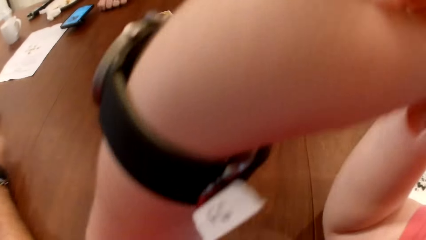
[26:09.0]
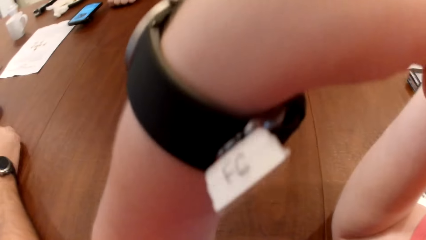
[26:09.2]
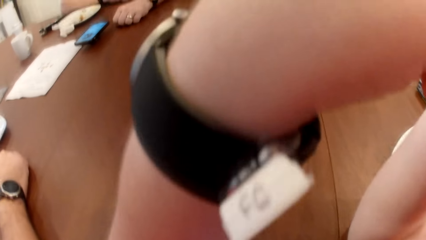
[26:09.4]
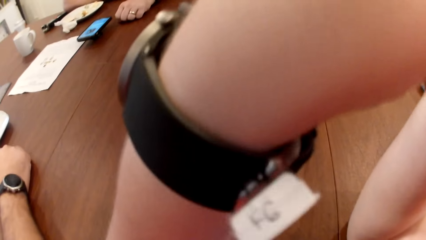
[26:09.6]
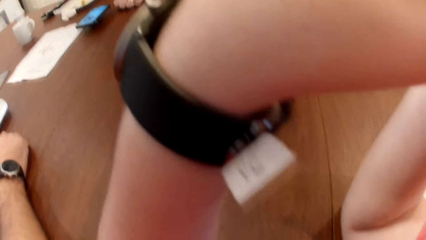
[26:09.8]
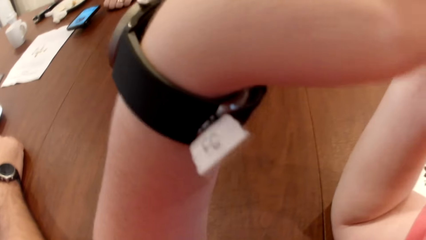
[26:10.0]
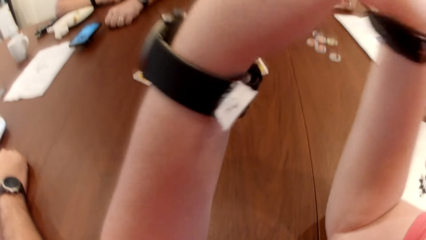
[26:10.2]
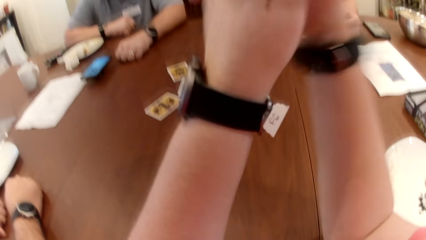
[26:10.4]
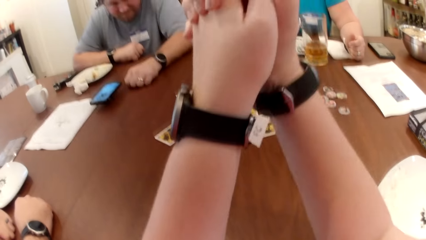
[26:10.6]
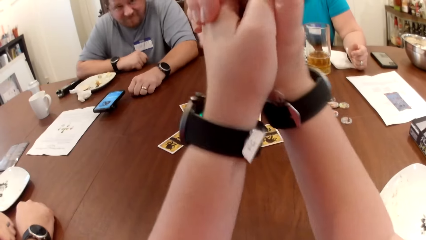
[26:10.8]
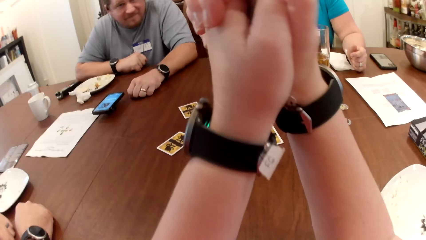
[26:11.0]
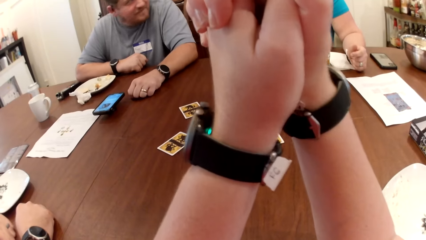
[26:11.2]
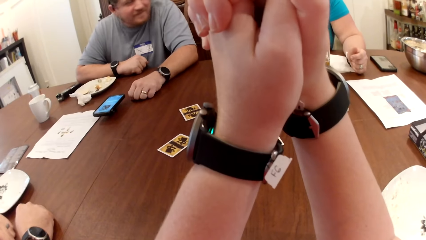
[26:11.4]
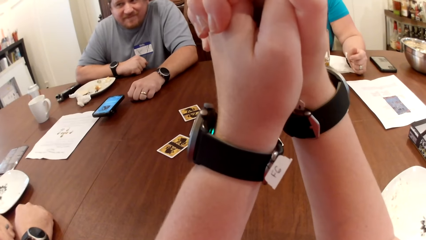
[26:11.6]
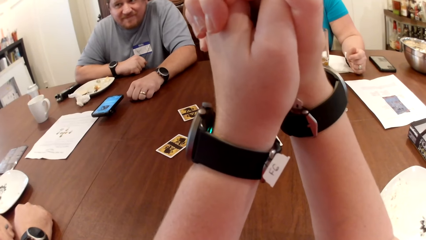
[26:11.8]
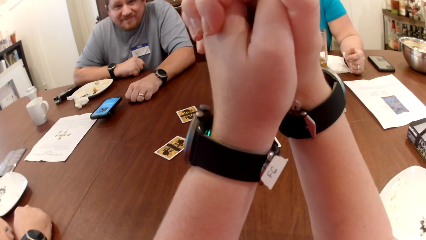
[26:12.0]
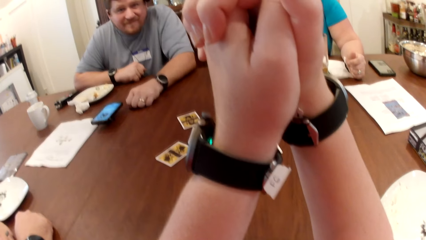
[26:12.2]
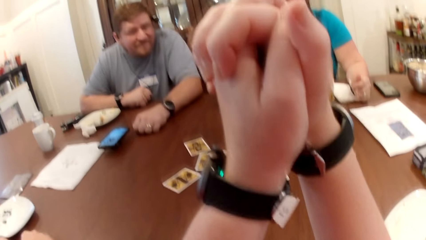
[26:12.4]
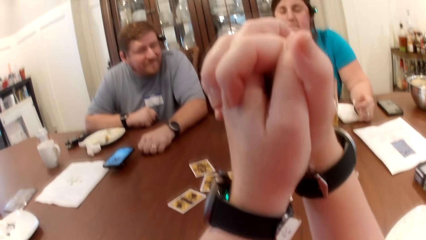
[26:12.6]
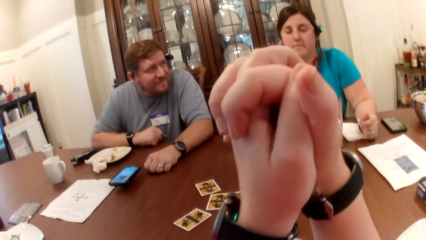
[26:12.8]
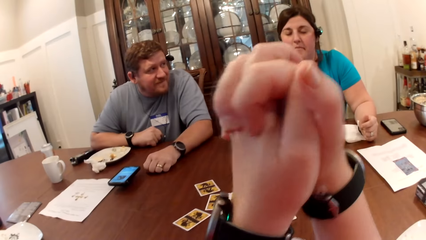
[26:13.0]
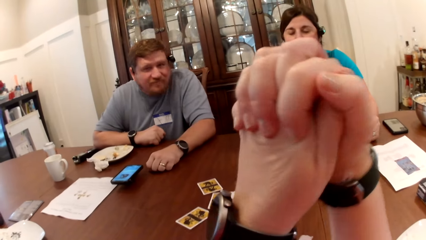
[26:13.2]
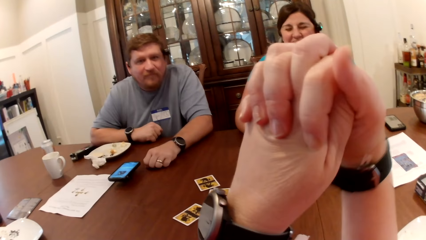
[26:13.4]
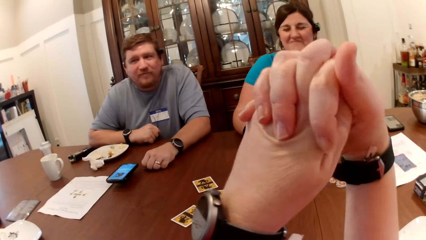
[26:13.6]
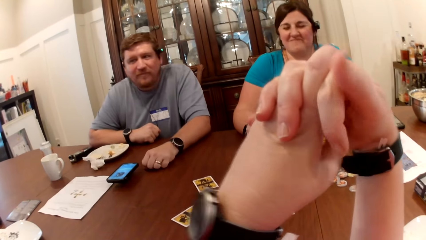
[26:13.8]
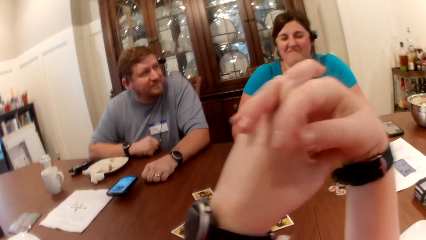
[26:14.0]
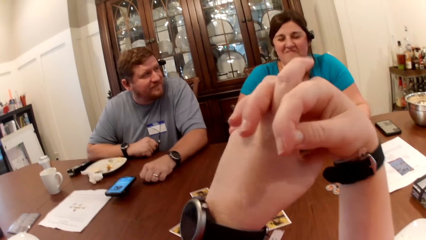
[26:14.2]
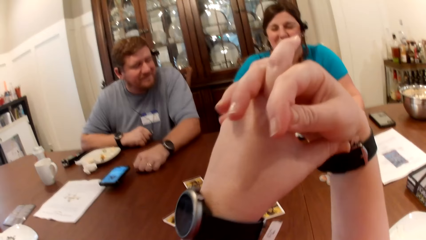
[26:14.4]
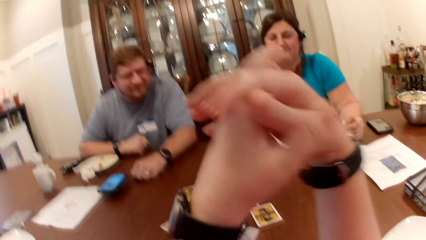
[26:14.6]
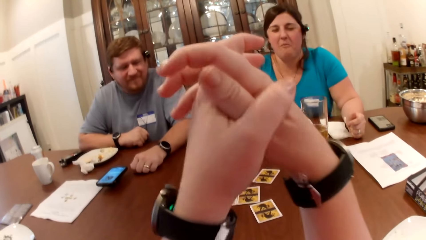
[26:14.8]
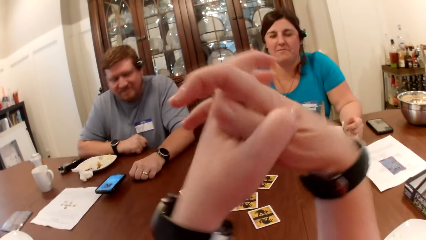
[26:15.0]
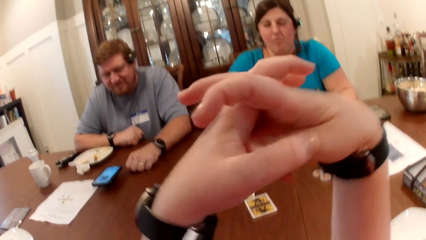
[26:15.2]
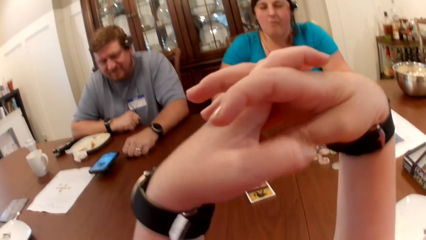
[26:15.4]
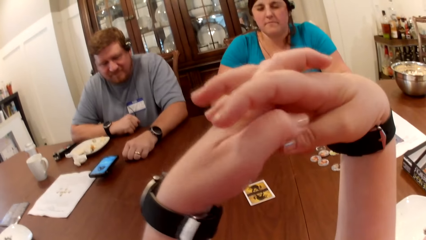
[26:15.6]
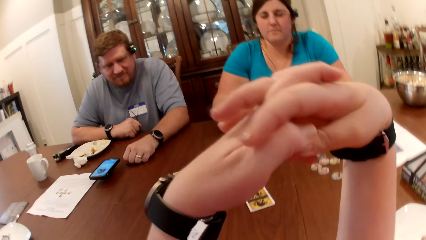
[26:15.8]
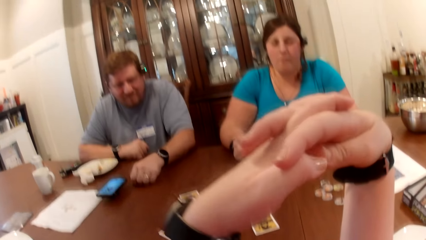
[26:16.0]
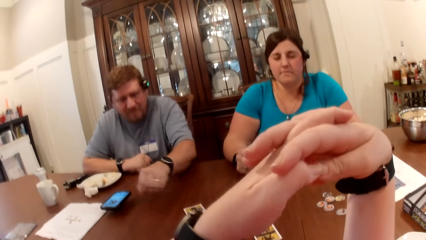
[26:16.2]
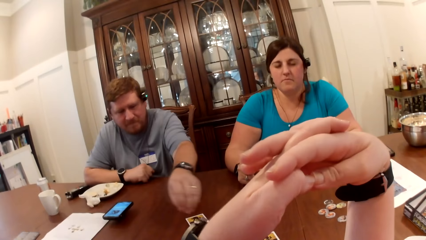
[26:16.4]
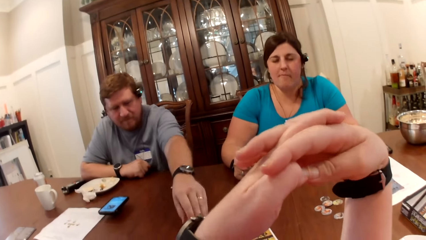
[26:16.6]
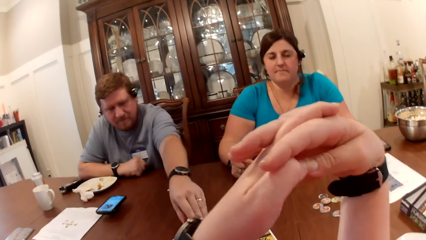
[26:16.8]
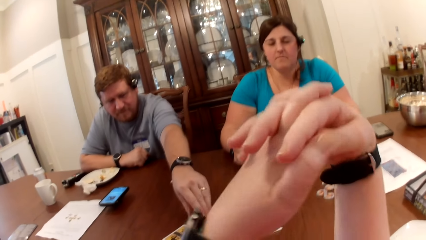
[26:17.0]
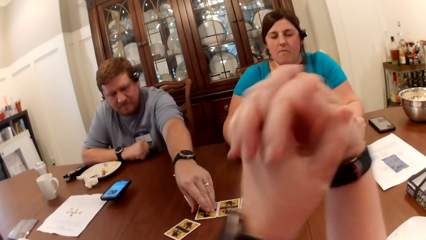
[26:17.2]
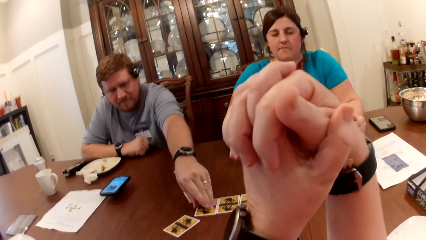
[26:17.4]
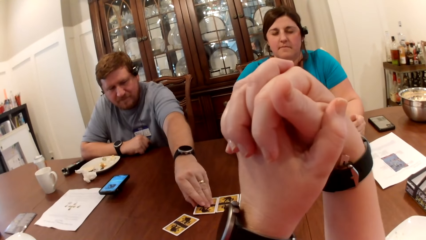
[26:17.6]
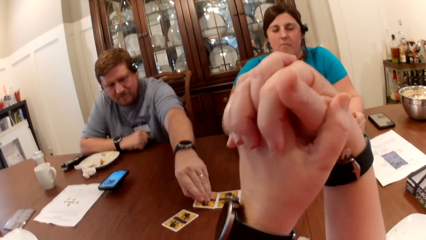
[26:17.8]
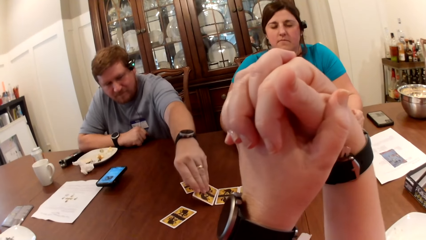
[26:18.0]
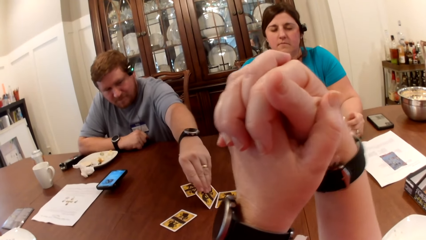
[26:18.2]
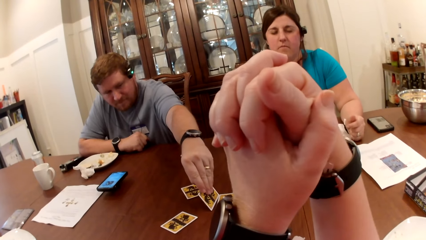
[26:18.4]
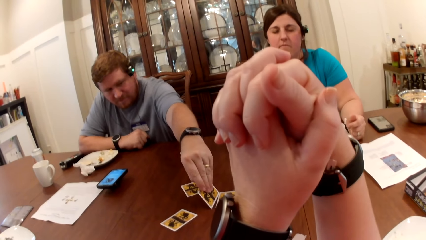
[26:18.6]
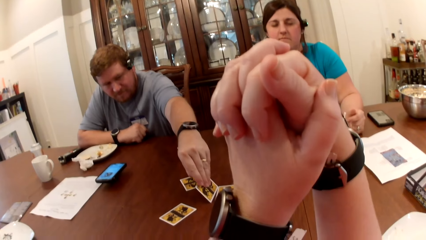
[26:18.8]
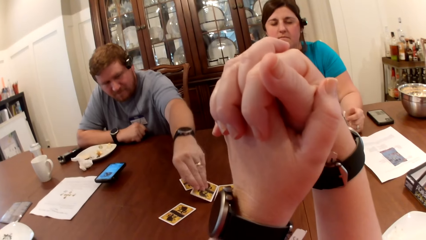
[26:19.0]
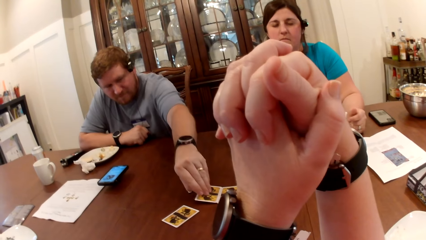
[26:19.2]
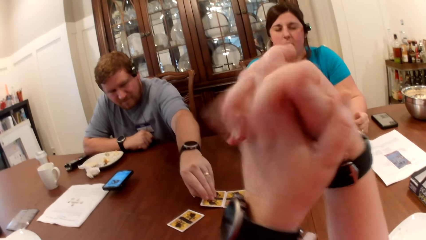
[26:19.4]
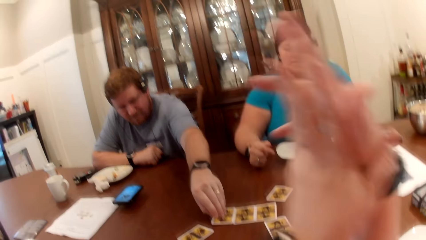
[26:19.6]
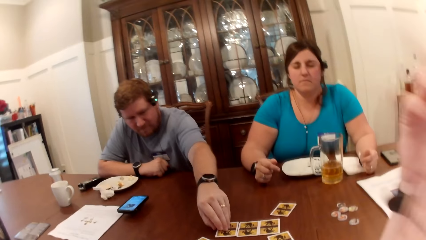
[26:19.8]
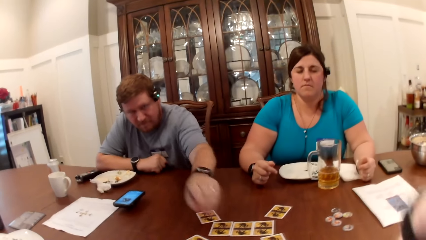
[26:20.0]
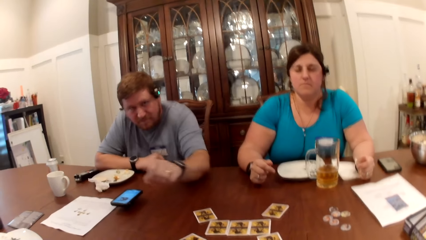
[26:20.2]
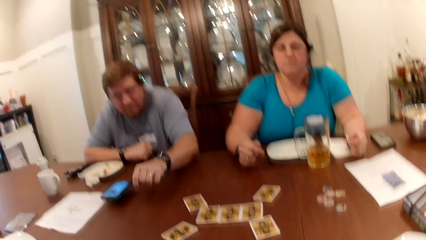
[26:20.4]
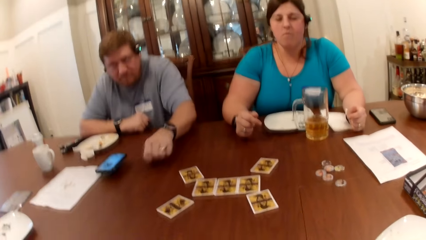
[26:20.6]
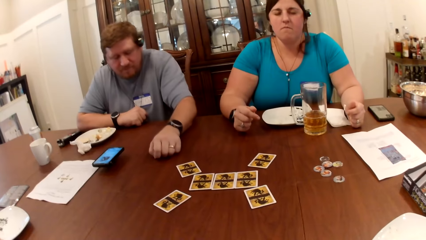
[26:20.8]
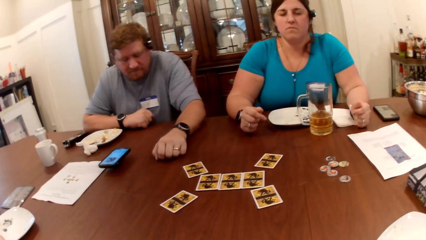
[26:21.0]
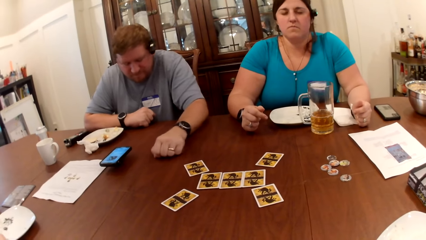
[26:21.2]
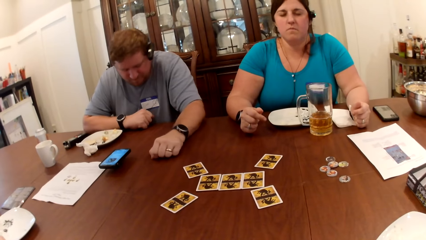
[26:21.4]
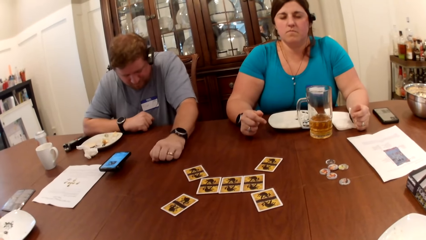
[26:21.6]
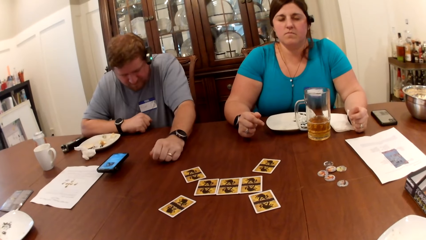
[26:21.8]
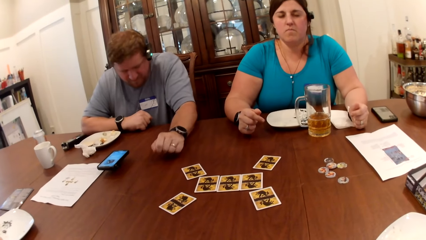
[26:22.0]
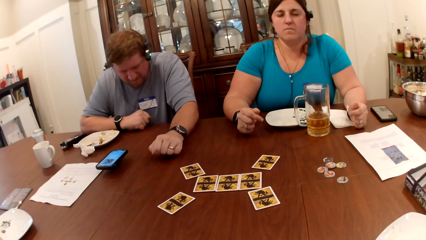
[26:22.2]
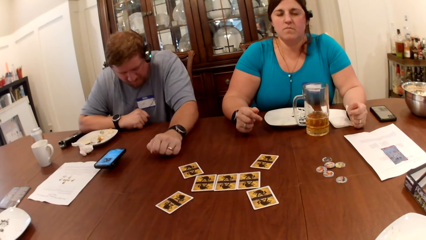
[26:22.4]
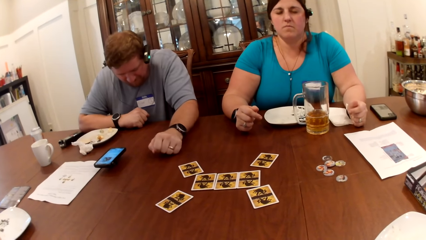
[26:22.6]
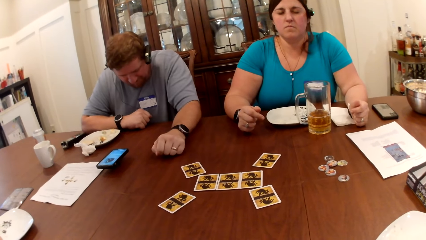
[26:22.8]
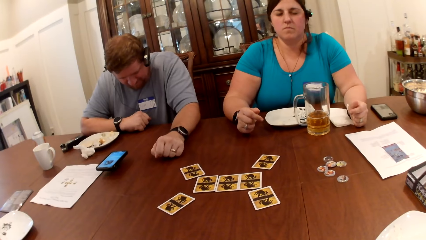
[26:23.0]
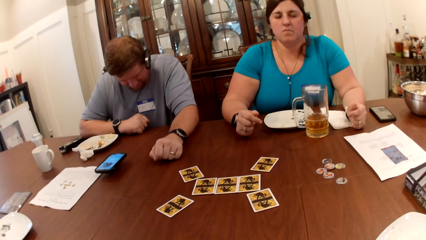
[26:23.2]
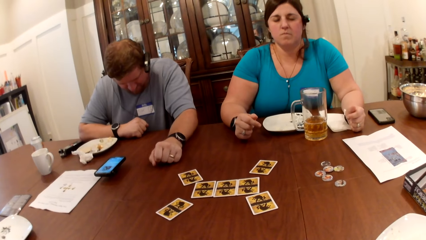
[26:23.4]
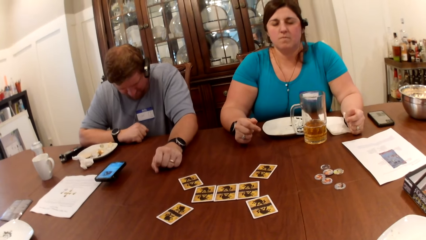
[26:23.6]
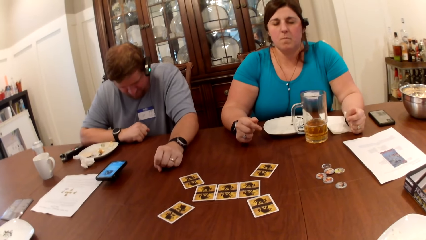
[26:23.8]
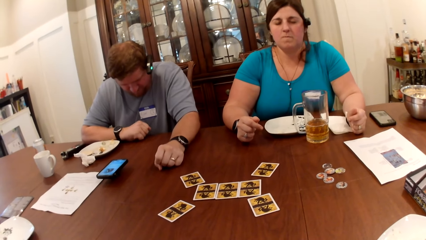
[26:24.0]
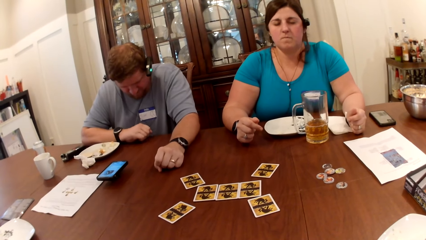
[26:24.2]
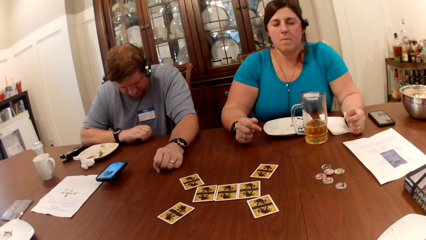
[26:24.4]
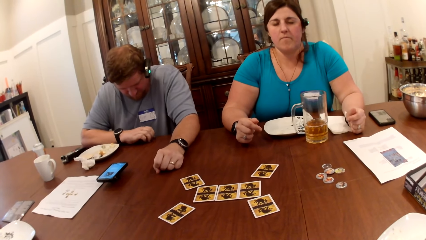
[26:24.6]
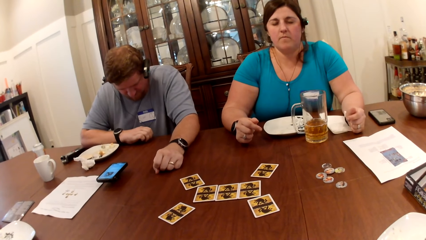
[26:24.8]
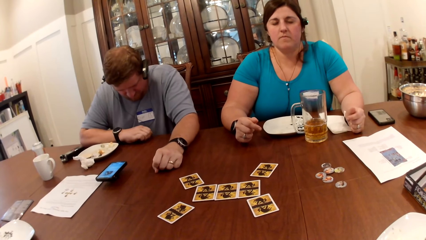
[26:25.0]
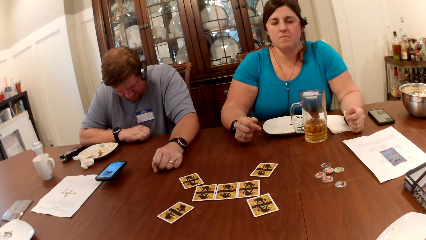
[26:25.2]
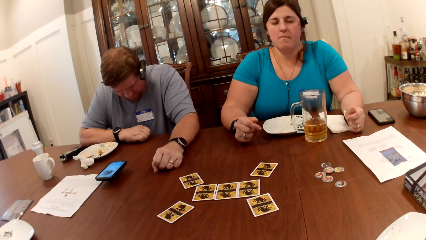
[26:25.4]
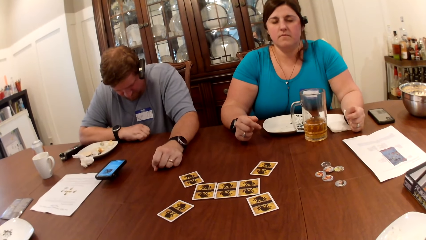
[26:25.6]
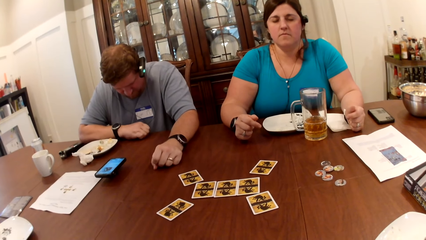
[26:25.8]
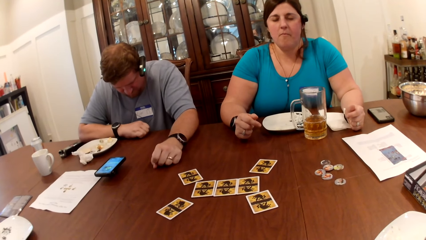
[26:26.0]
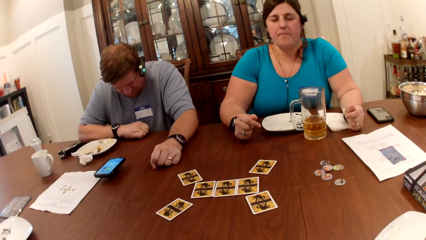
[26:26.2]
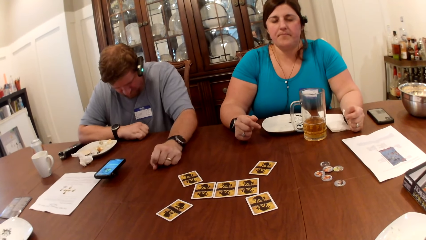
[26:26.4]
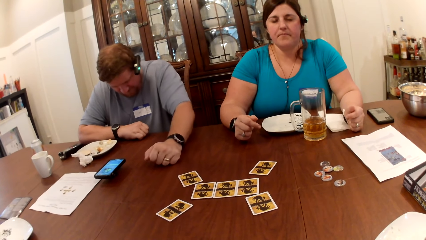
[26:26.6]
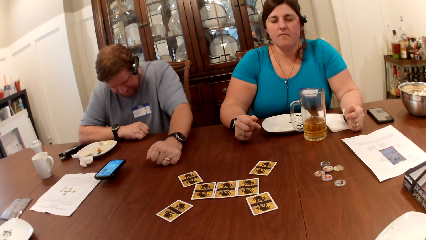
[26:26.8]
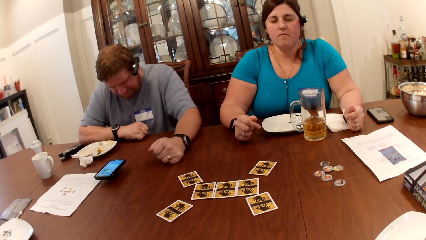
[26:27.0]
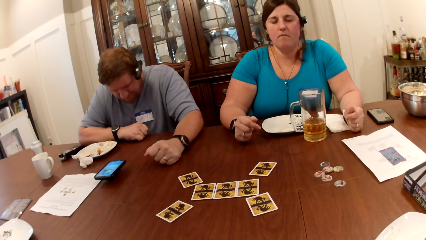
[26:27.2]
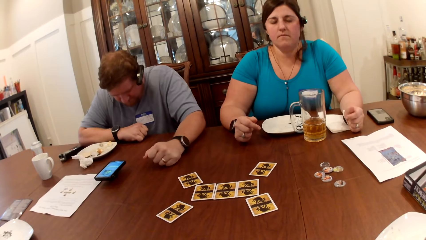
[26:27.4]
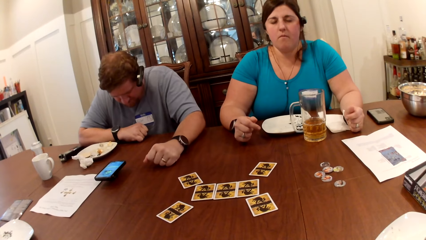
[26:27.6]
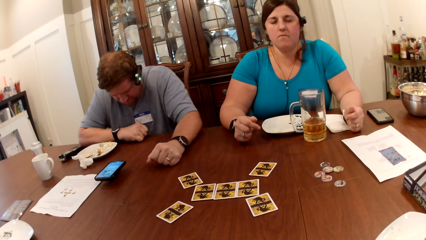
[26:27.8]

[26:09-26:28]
The camera wearer folds both palms. They talk. A man picks a card with his left hand. The man looks at the card. The man drops the card with his left hand.
